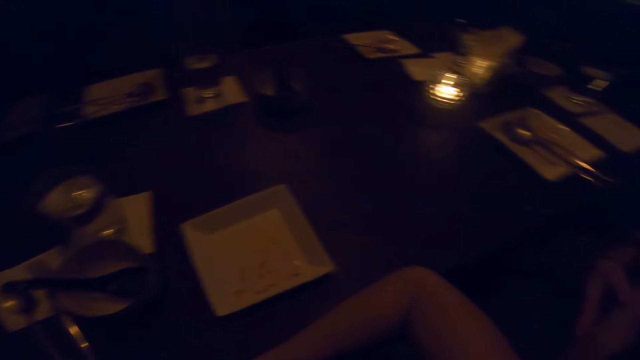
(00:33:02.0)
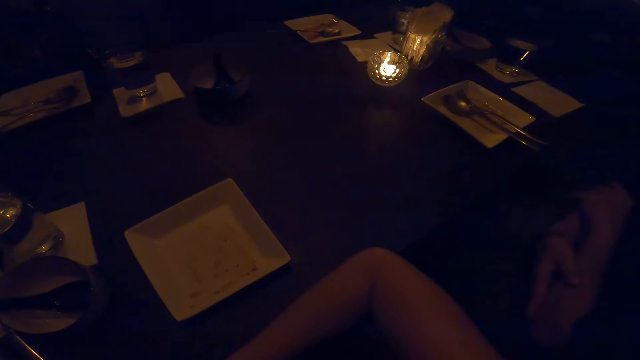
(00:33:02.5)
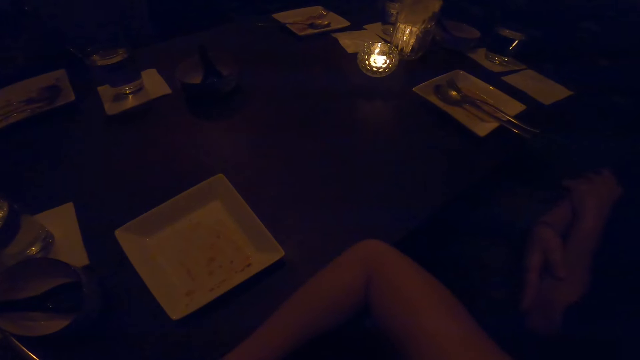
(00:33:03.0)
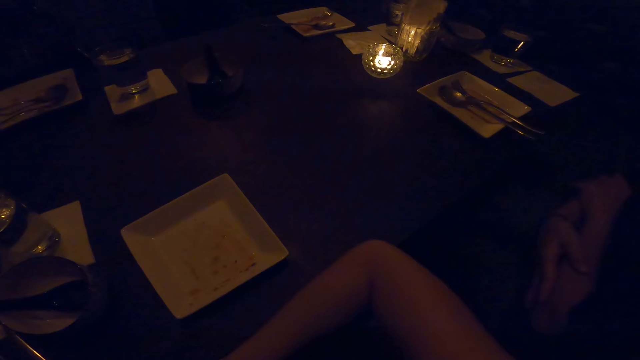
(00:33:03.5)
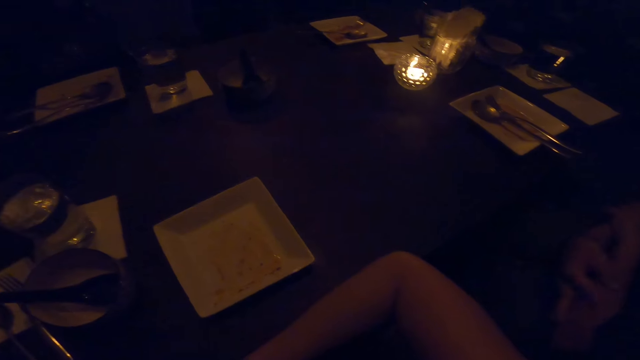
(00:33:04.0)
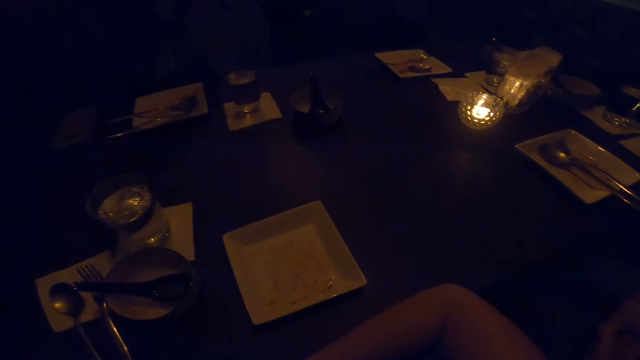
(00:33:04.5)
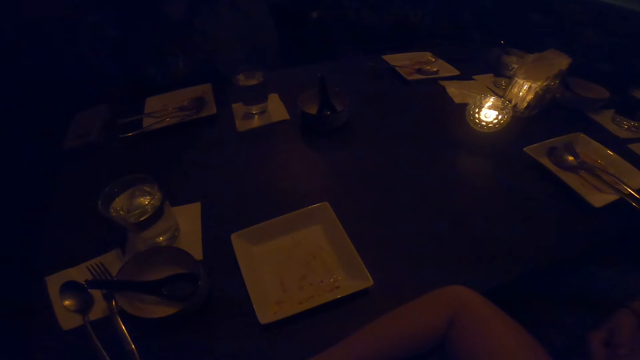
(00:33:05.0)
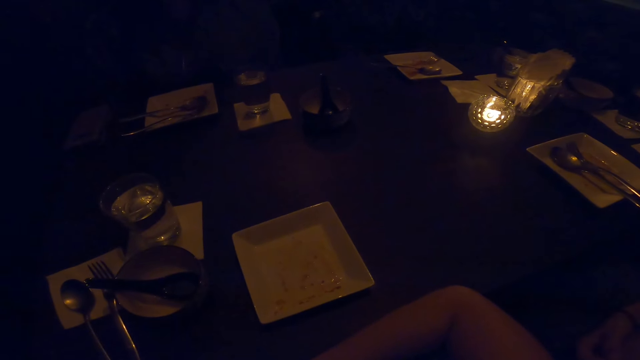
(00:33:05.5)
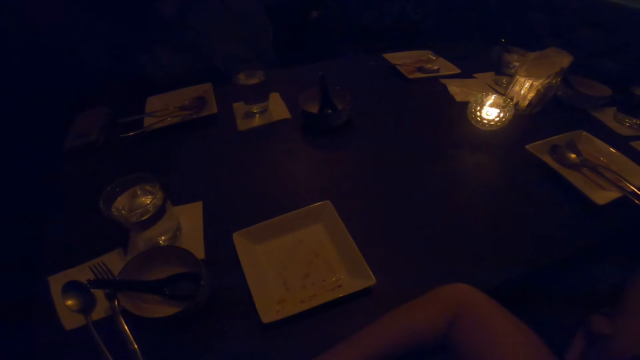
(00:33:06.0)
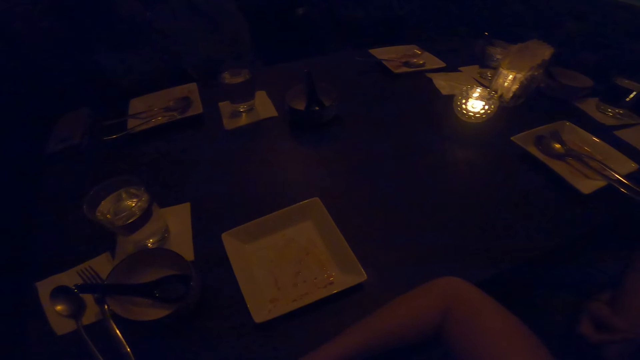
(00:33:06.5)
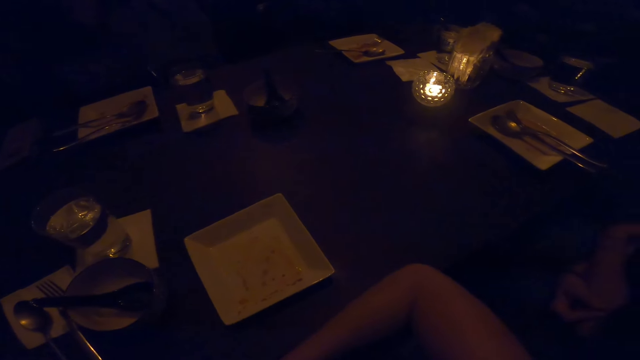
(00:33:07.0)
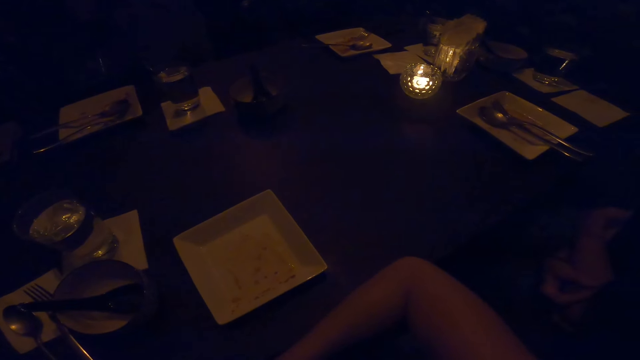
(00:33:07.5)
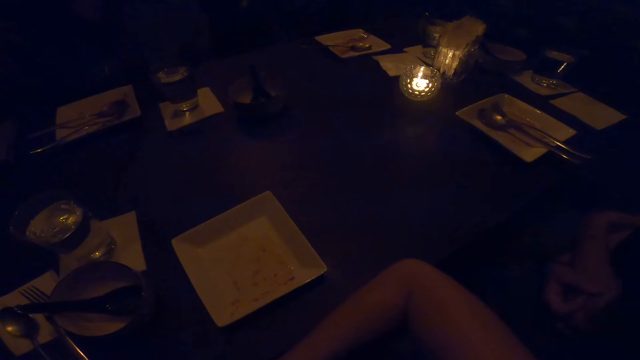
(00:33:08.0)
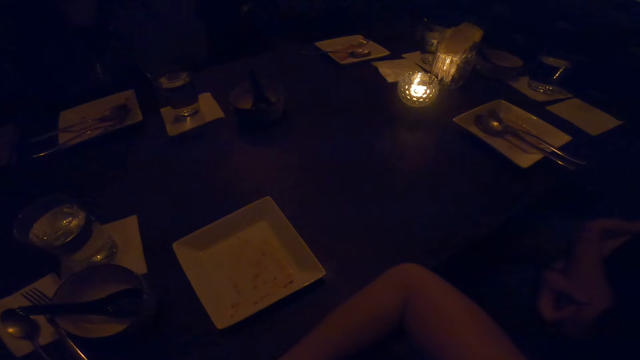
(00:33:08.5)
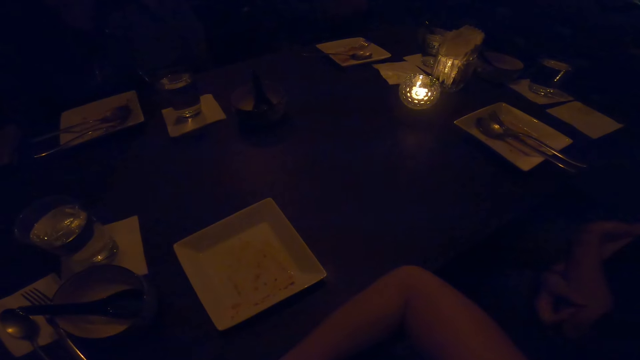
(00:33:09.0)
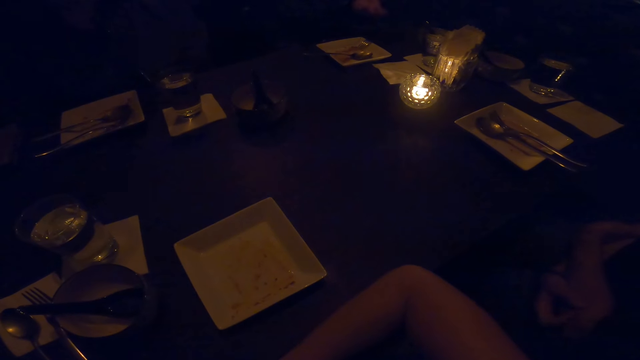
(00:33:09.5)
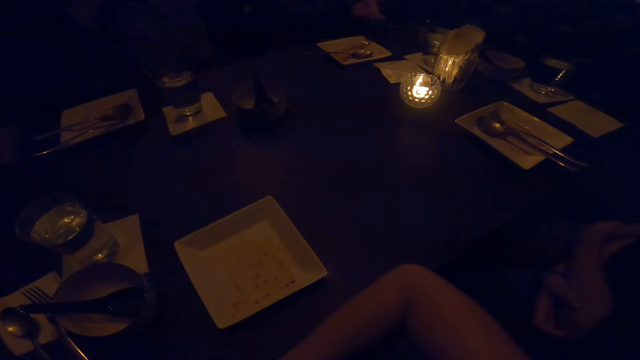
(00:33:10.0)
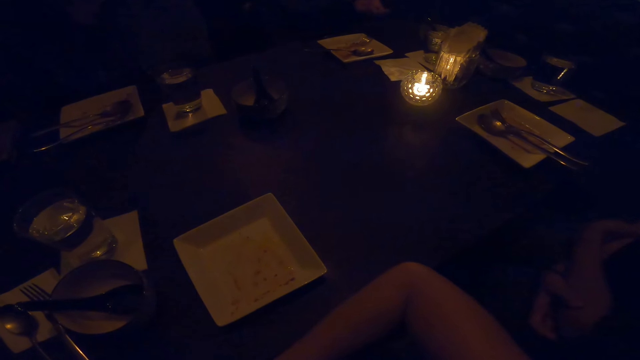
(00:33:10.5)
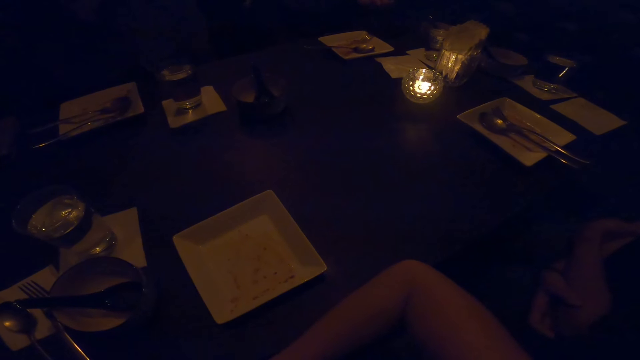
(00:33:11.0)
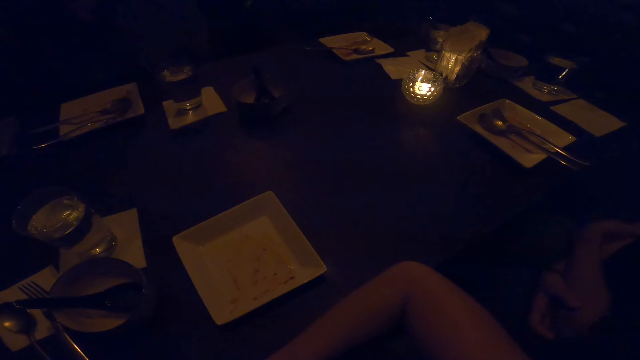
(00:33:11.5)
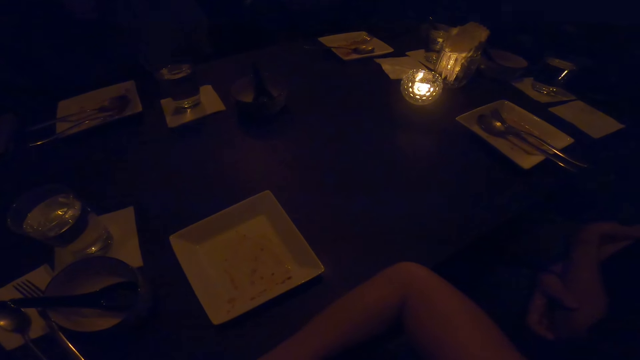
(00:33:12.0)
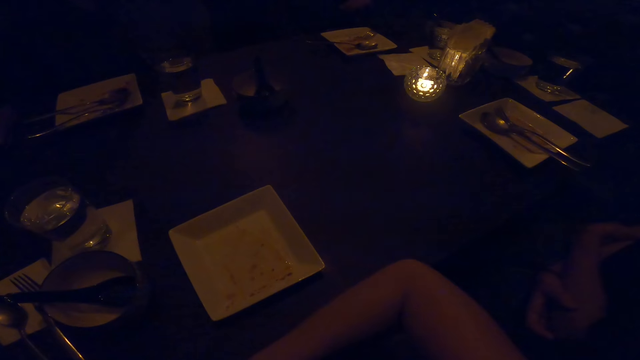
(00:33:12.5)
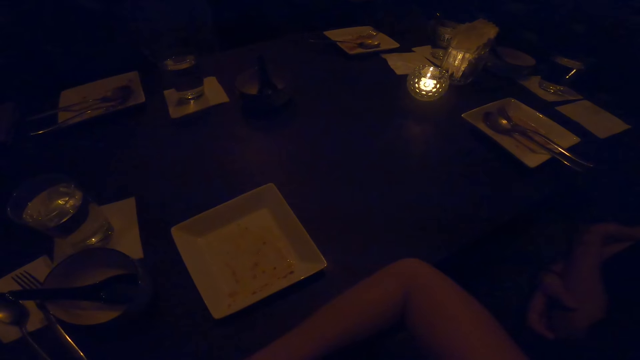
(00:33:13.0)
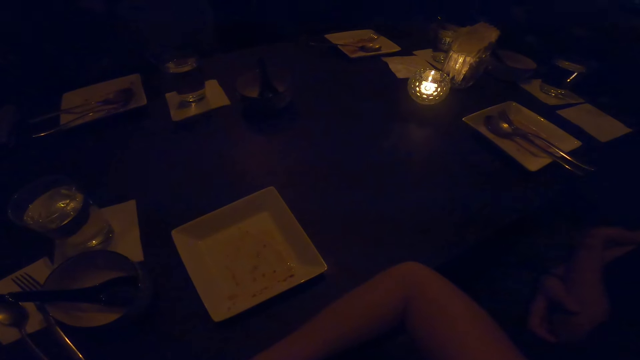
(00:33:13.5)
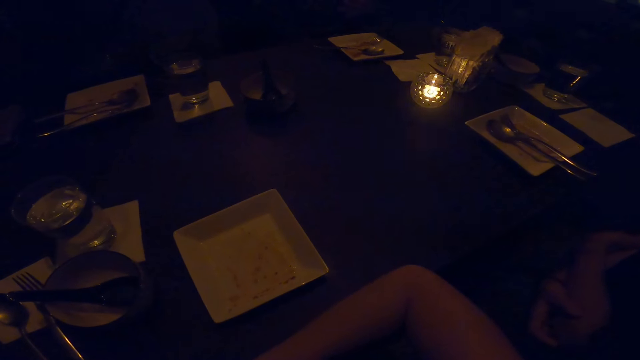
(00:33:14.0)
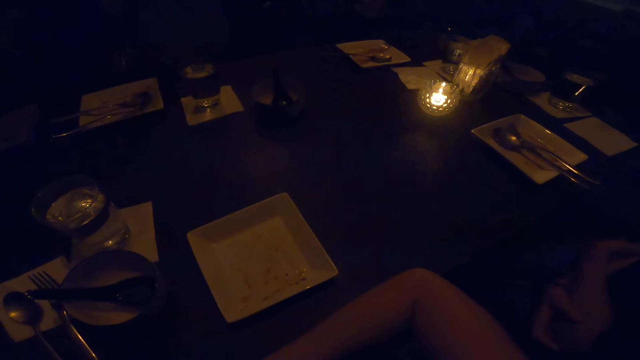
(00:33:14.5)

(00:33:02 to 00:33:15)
A woman touches her hands. A man moves his hands.

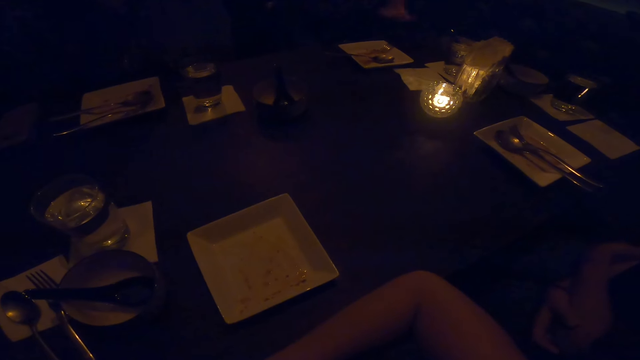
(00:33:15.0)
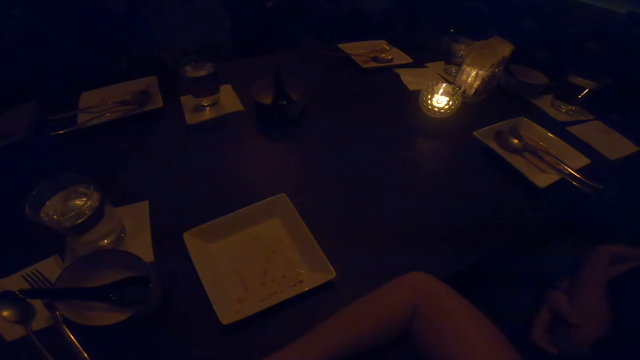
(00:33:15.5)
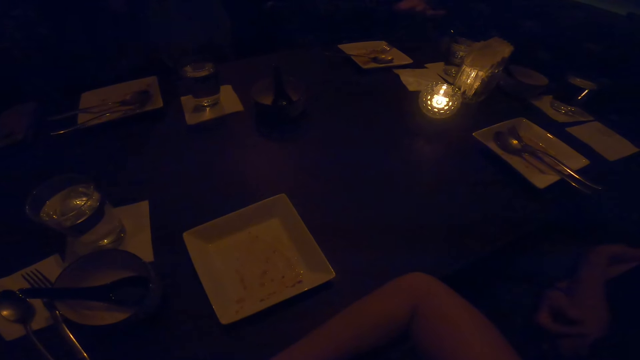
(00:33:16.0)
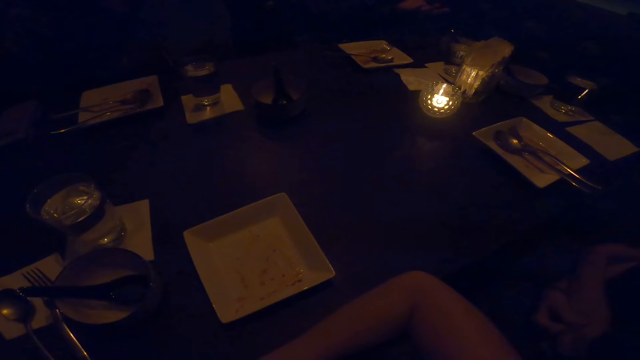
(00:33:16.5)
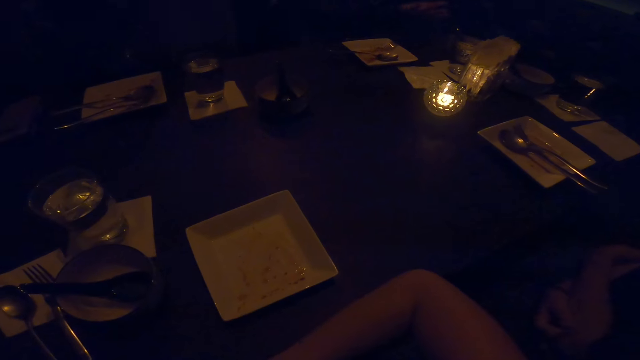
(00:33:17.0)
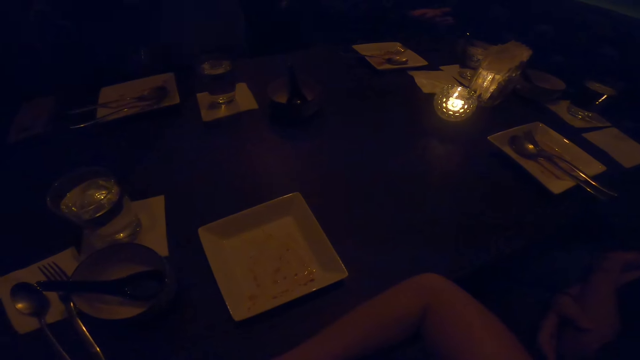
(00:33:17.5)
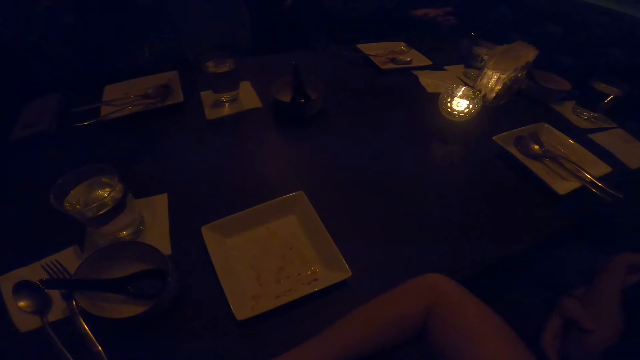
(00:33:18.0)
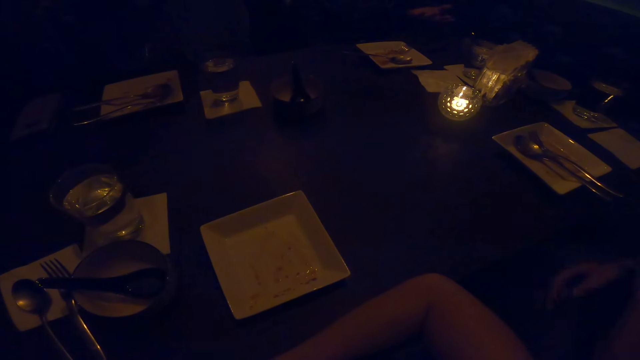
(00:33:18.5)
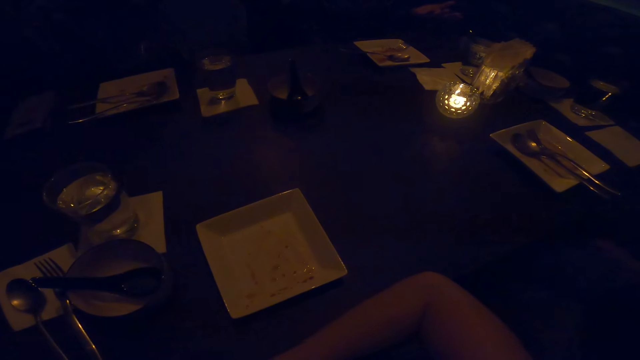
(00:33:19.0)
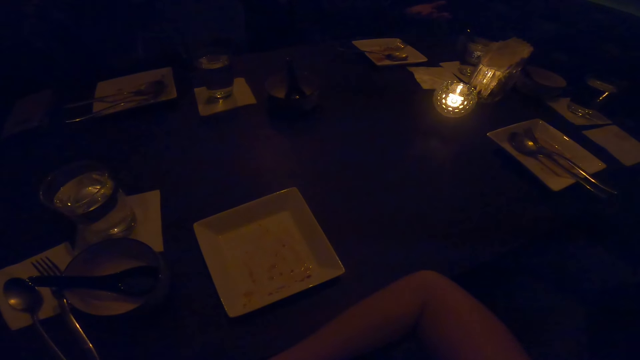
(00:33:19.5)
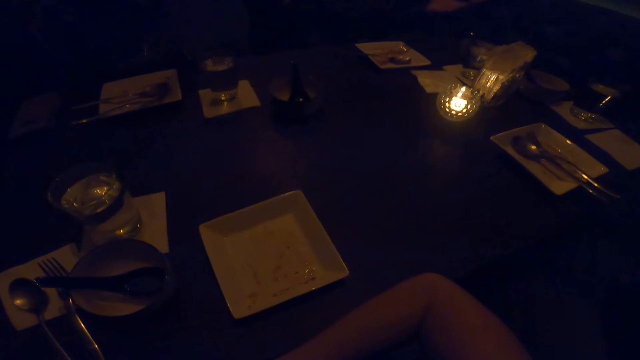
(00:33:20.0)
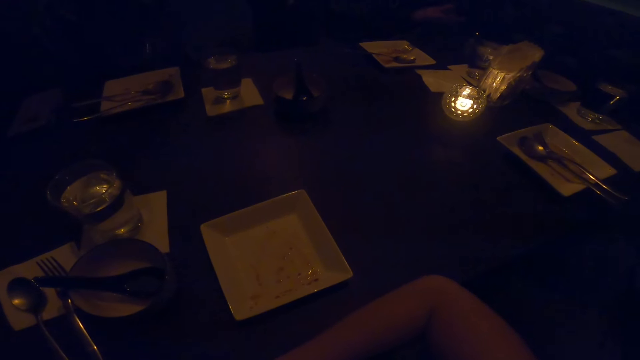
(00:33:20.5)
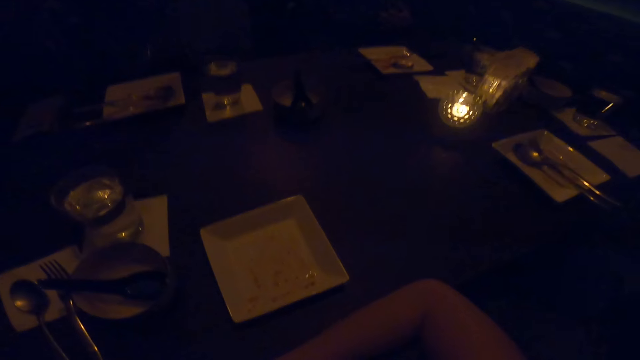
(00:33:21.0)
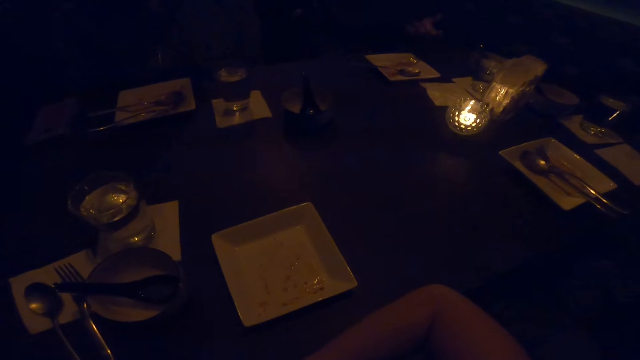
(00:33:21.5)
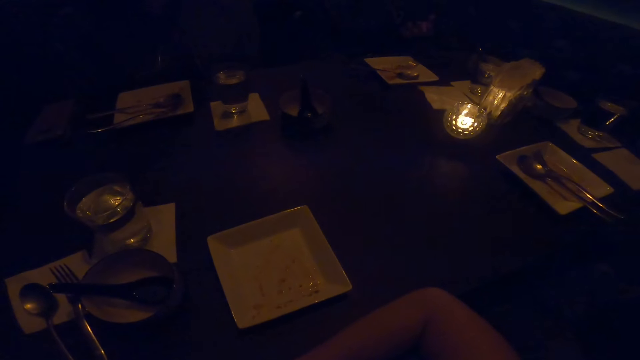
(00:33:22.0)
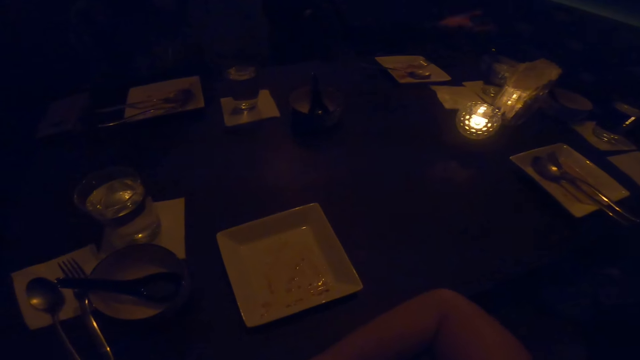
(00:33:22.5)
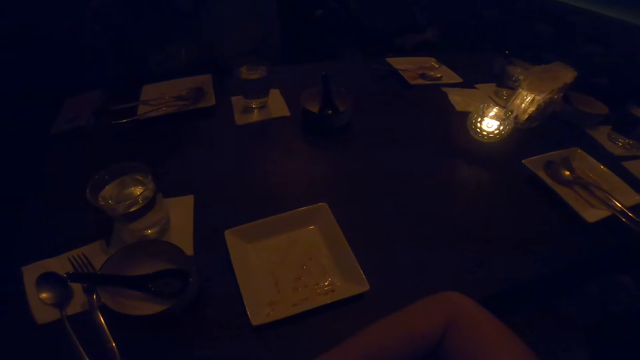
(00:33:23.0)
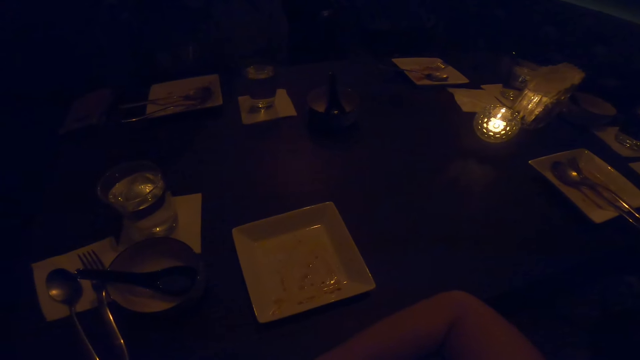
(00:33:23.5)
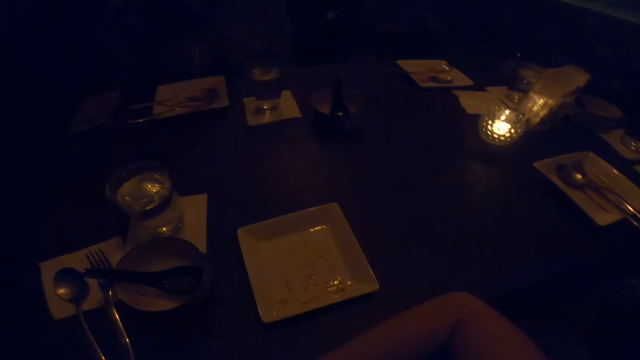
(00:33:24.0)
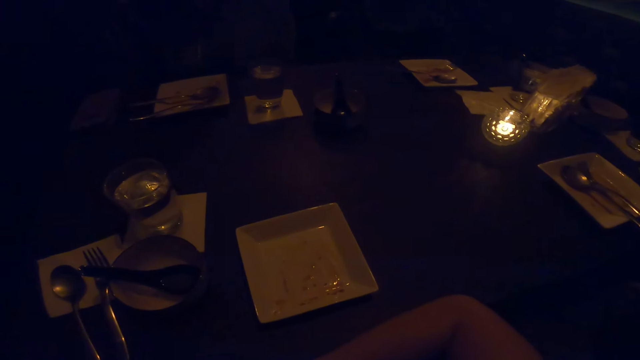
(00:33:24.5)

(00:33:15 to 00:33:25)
A man moves his hand.
